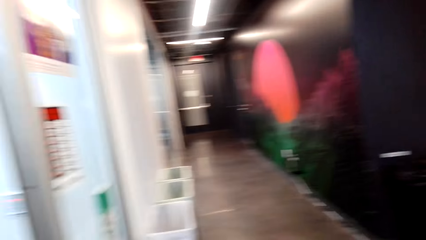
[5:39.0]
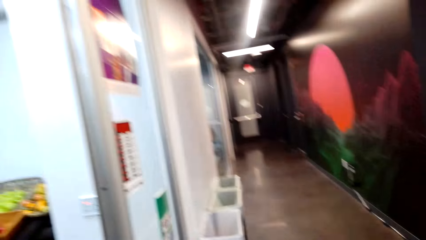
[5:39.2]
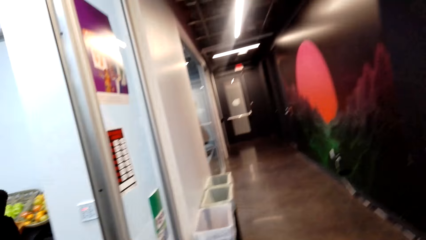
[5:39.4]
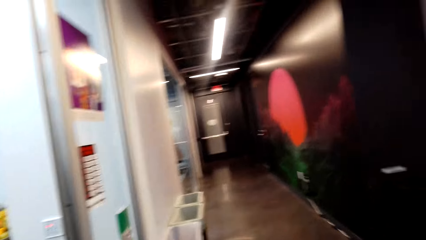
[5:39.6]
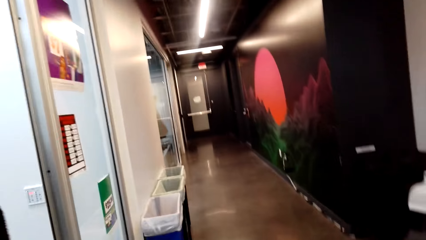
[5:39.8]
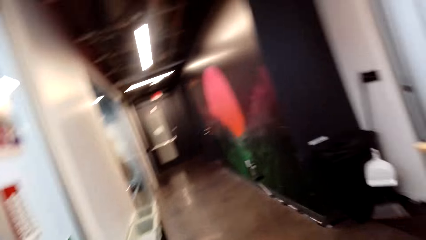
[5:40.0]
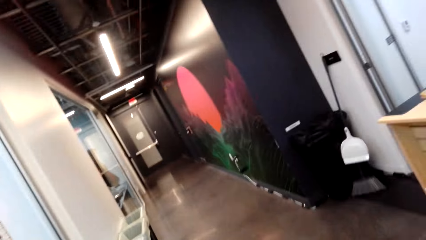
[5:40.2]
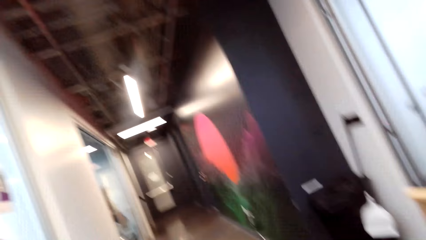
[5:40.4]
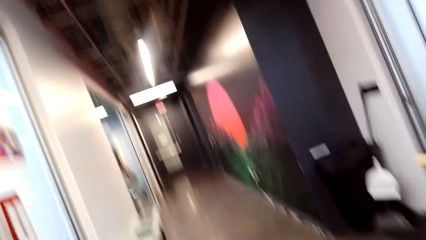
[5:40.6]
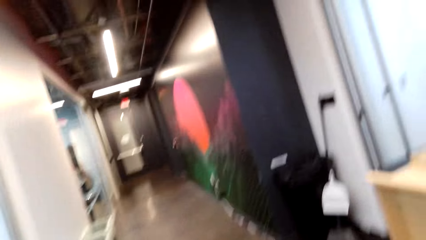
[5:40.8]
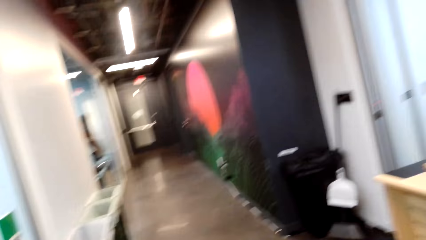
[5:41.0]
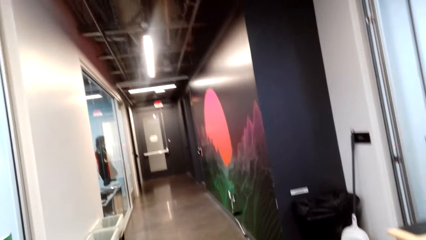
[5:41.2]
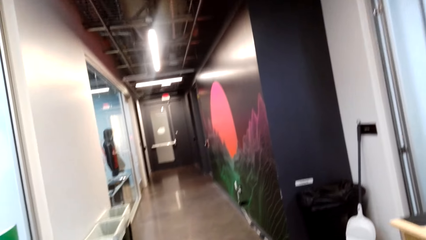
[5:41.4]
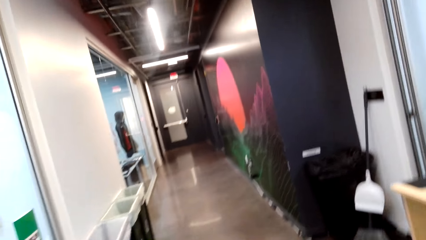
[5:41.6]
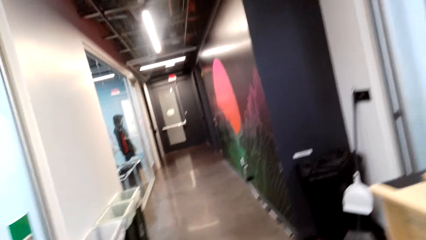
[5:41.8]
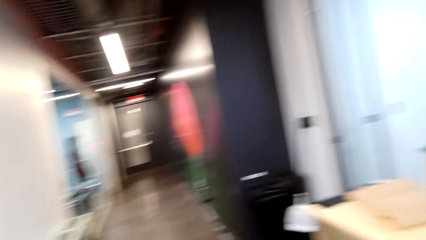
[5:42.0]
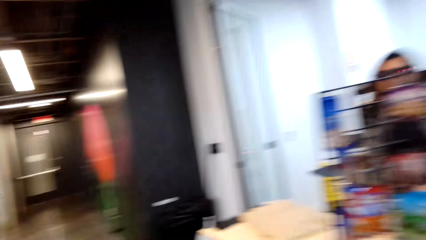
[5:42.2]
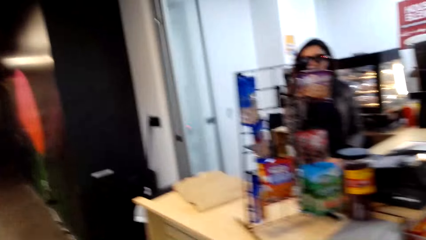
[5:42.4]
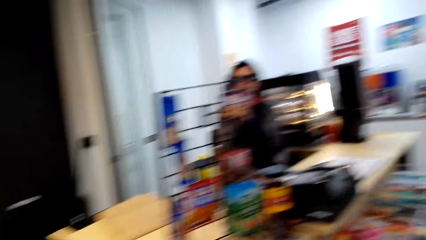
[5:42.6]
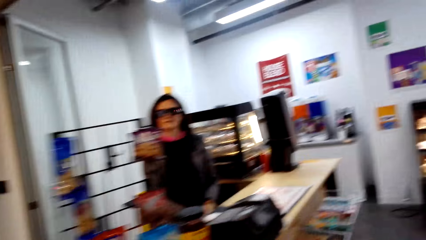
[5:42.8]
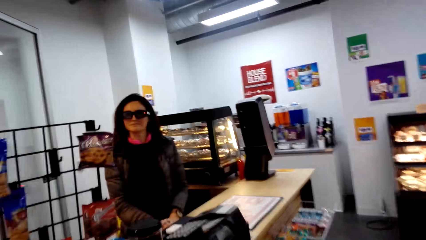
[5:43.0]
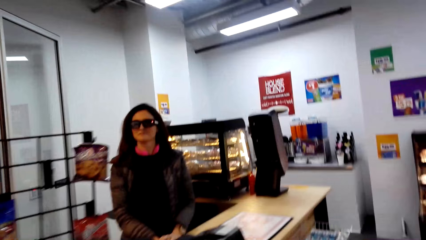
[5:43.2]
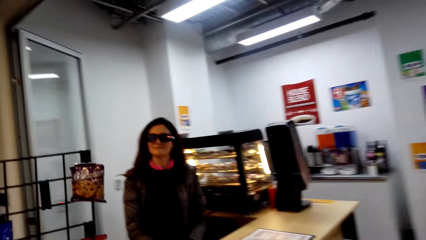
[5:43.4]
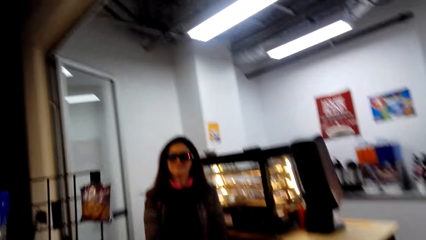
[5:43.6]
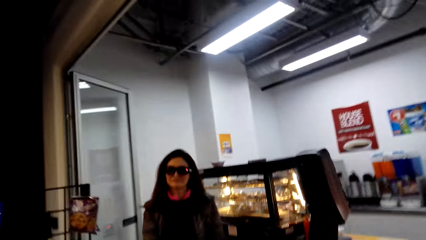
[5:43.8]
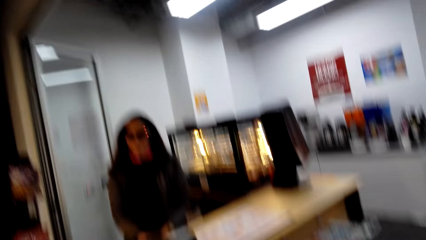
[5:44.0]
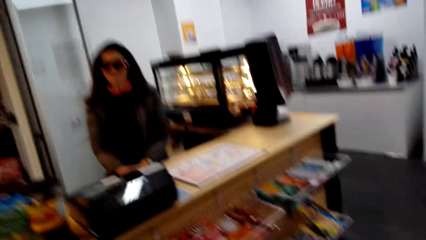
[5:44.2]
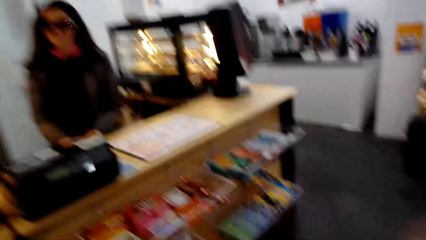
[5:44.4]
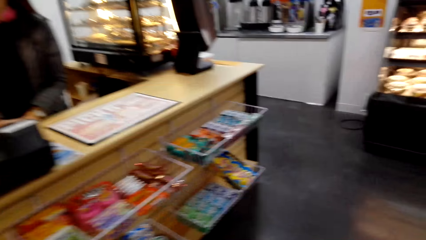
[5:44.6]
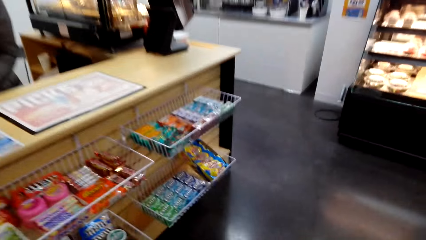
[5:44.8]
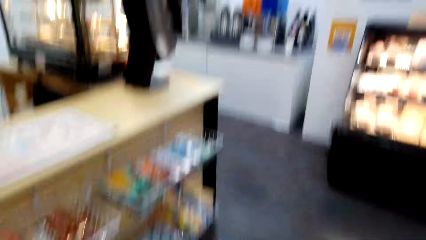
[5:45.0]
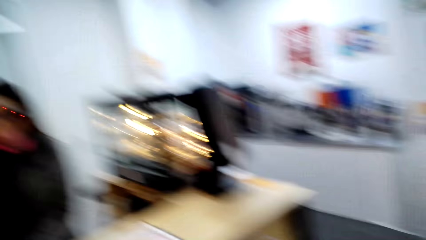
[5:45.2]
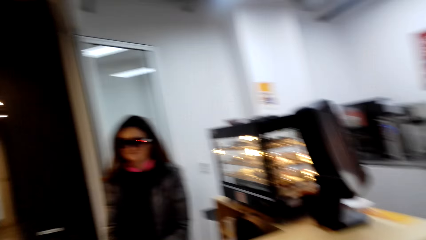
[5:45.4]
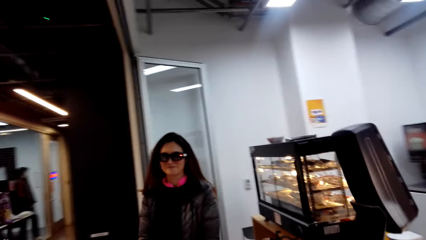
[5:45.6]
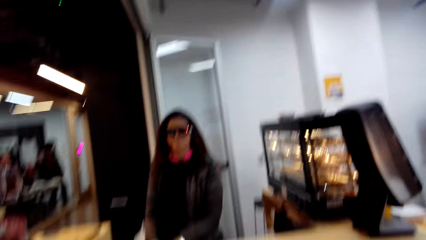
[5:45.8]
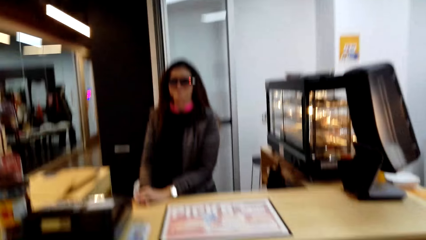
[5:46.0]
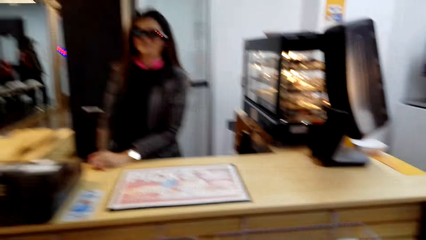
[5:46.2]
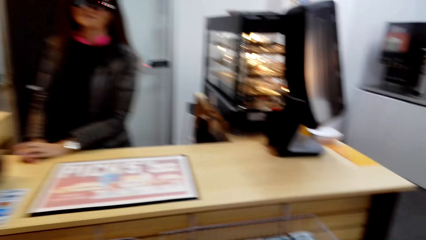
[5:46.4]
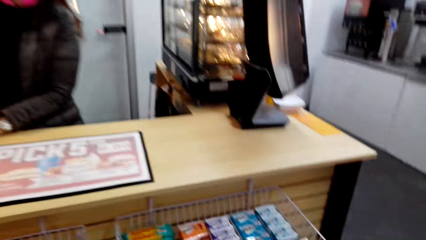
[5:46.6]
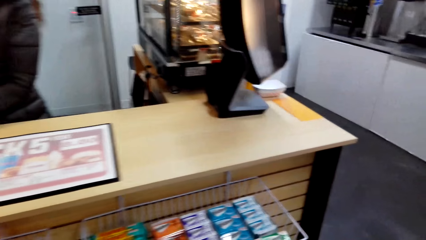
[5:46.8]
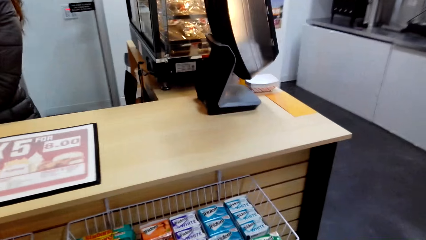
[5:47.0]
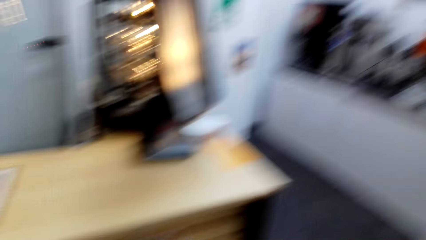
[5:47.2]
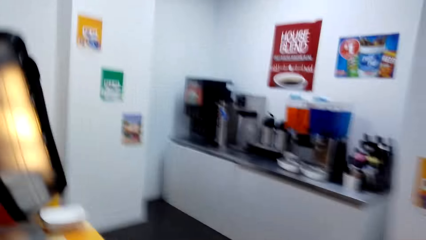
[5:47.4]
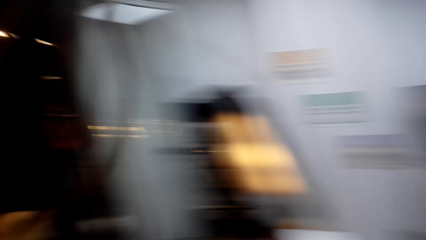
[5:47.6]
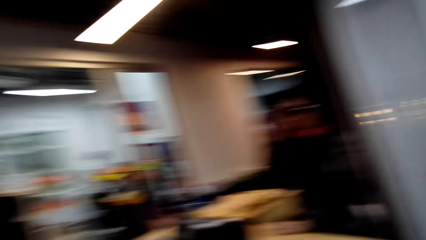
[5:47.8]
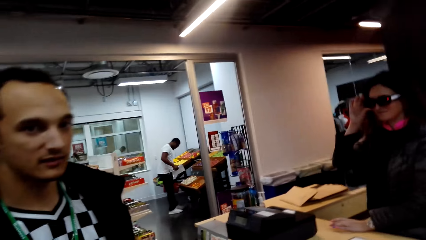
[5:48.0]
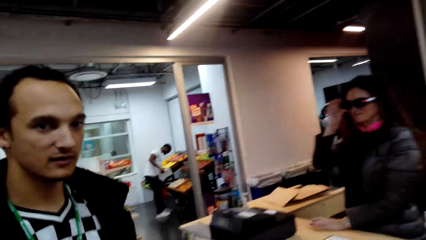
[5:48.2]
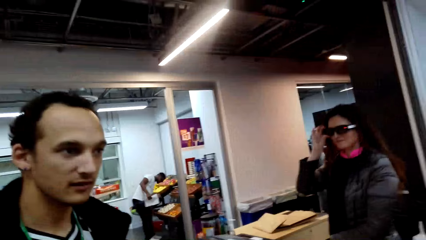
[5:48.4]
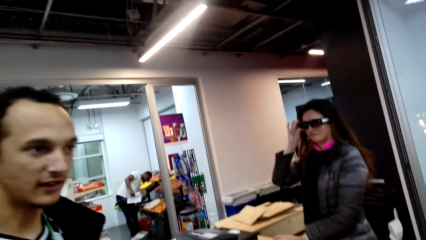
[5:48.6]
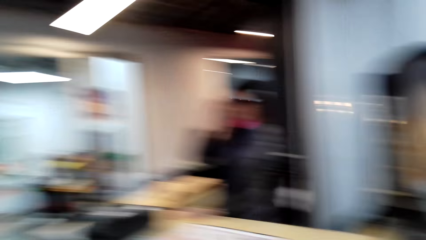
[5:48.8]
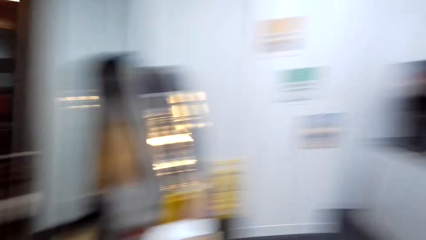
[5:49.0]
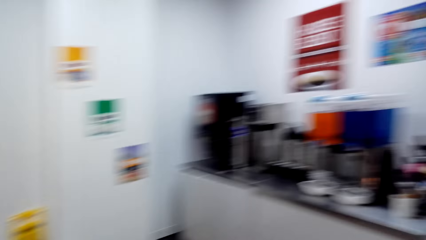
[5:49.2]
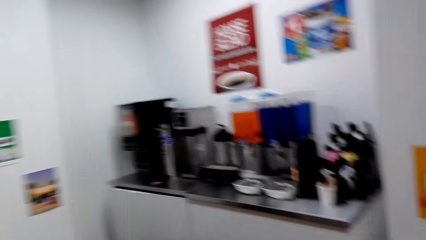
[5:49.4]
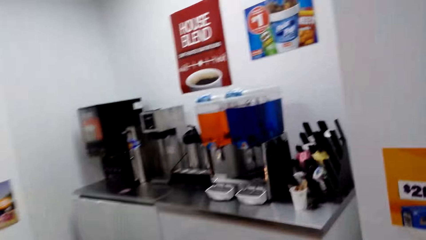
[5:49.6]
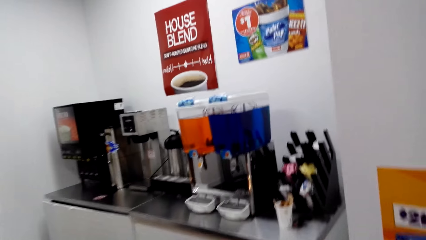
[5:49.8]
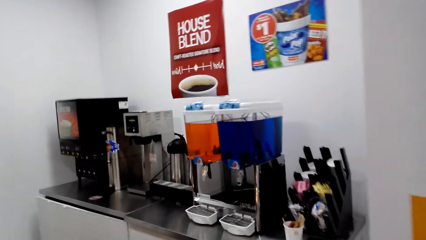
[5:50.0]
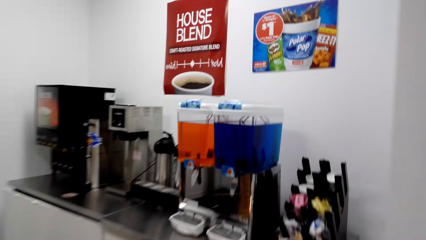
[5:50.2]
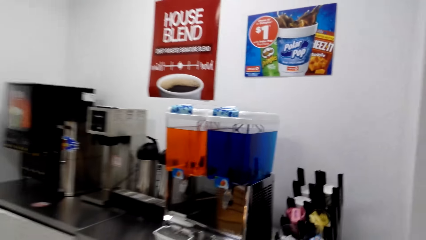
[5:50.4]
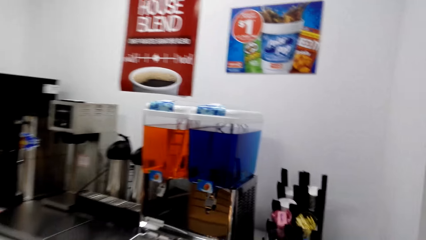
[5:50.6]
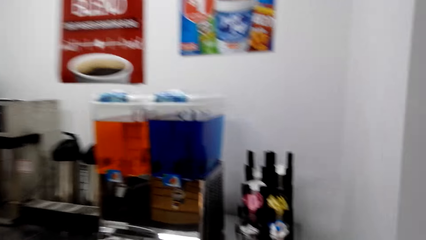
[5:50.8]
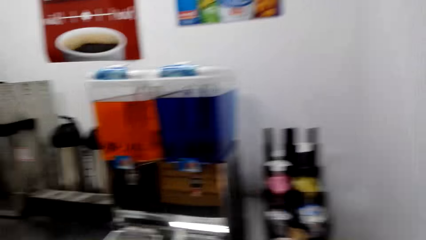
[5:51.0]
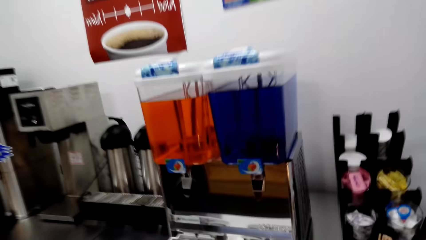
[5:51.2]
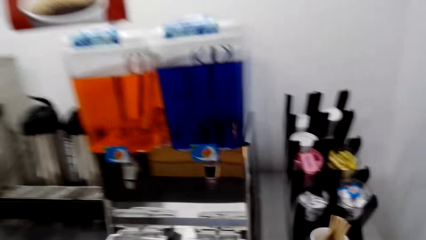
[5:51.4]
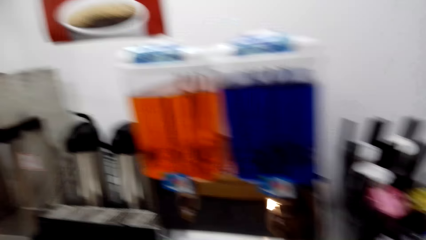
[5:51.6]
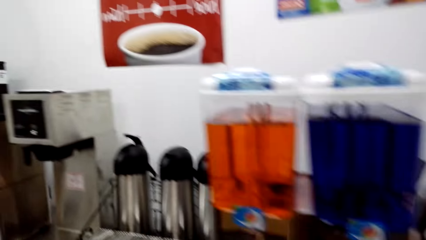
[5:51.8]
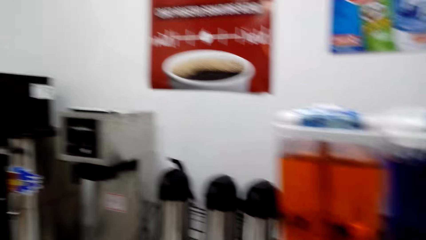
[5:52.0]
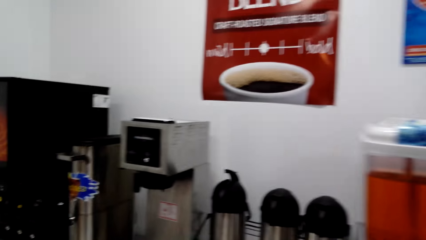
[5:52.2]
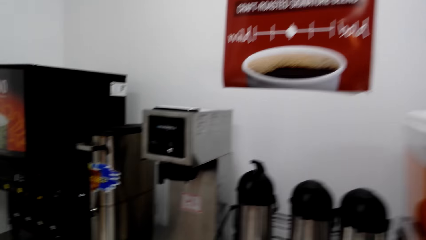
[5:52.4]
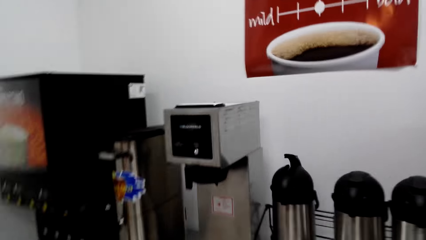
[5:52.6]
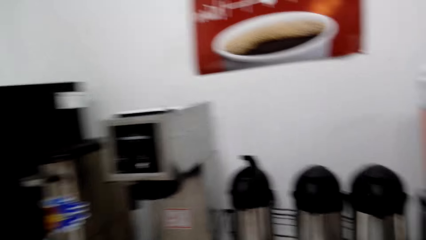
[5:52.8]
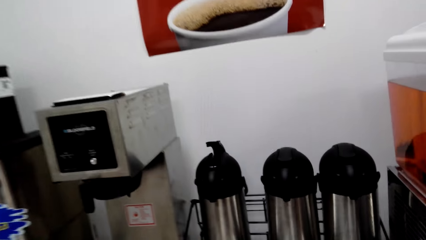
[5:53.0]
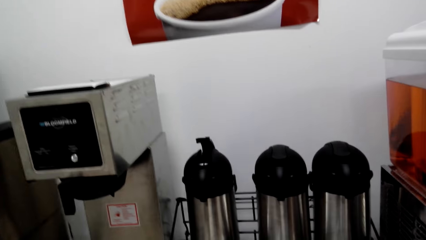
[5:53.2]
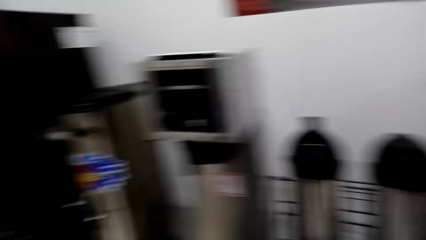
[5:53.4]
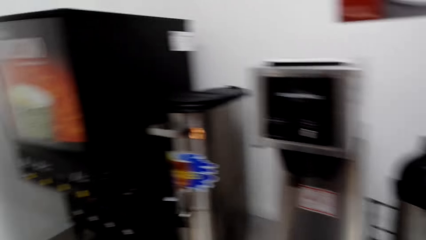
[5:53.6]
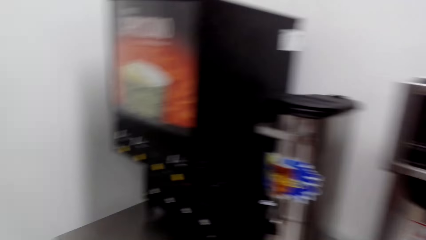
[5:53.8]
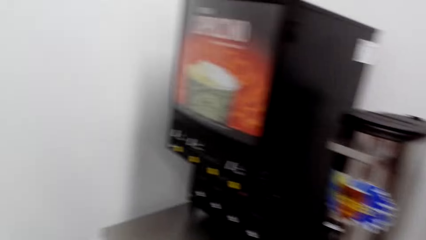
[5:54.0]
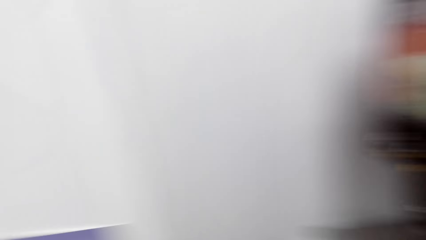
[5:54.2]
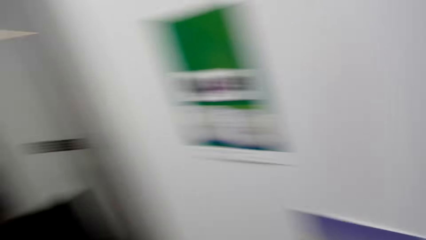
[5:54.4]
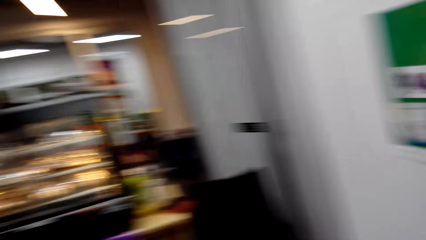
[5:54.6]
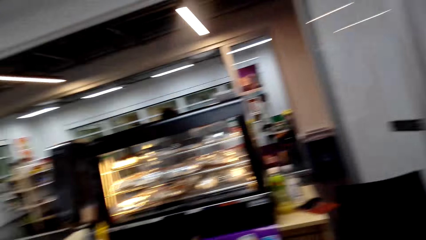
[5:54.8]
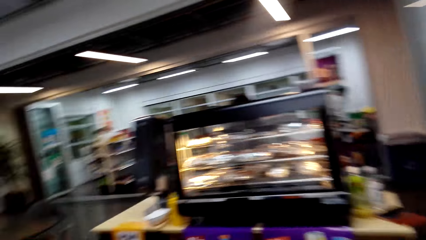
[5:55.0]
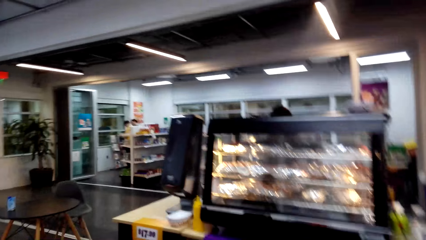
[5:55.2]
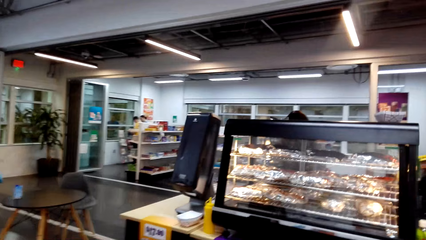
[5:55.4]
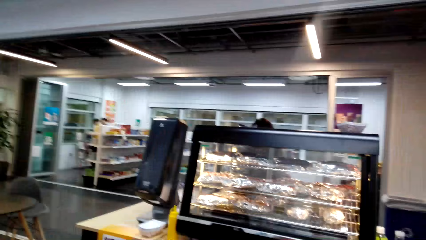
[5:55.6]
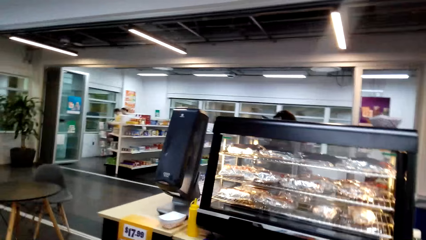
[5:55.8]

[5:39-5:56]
A lady stands at the counter desk. The camera wearer walks to the counter and talks to a person. The person talks to the camera wearer. The camera wearer talks to the person. They talk to another person. The other person talks to the camera wearer. A man dialogues with the lady. Another man checks the products on the shelves. The camera wearer looks around.
